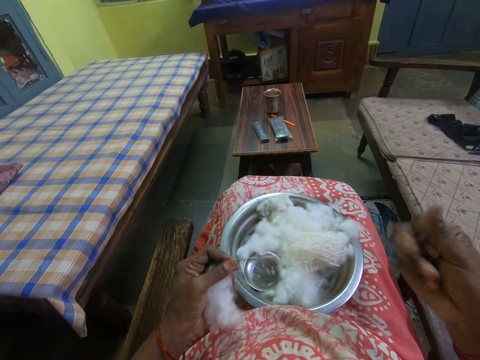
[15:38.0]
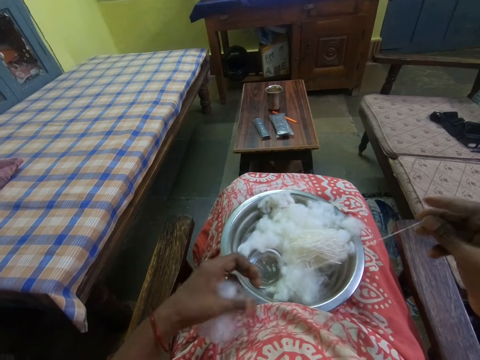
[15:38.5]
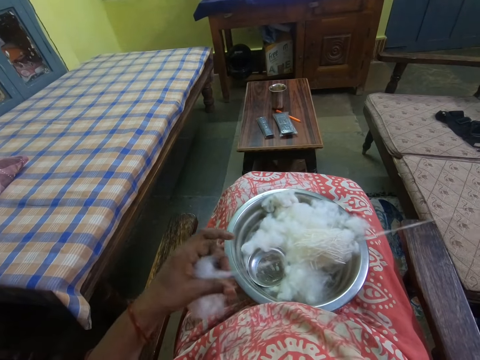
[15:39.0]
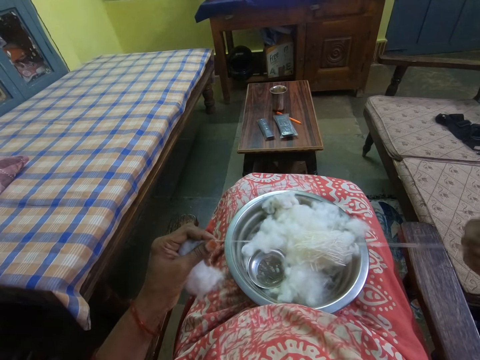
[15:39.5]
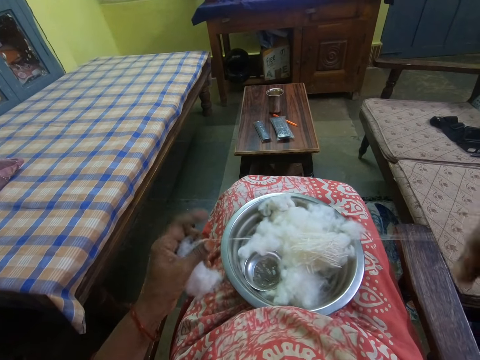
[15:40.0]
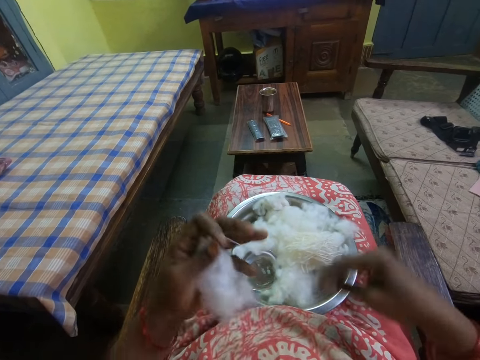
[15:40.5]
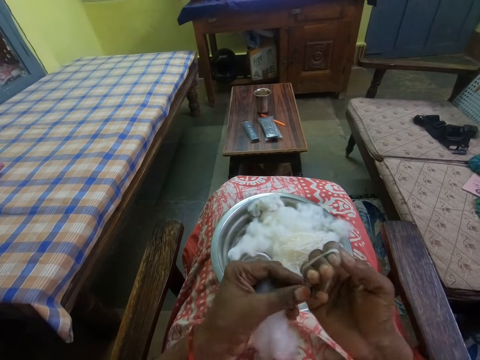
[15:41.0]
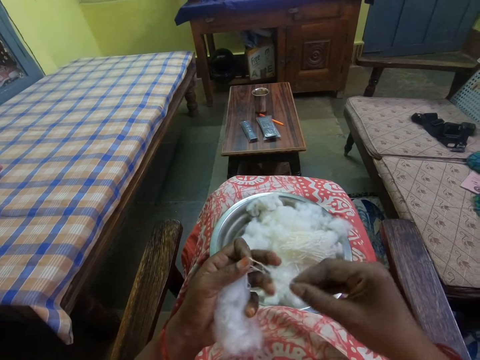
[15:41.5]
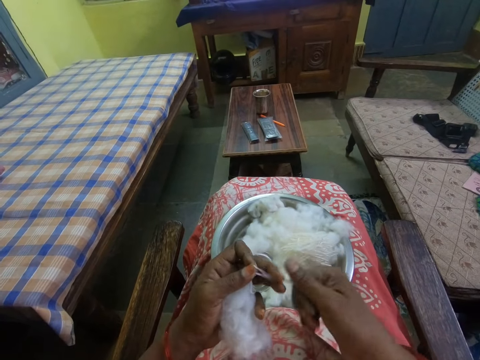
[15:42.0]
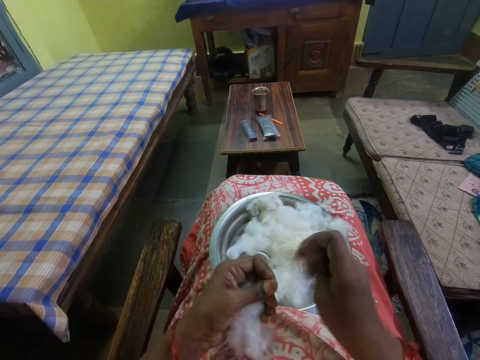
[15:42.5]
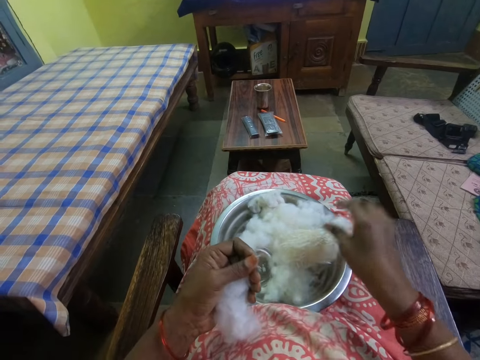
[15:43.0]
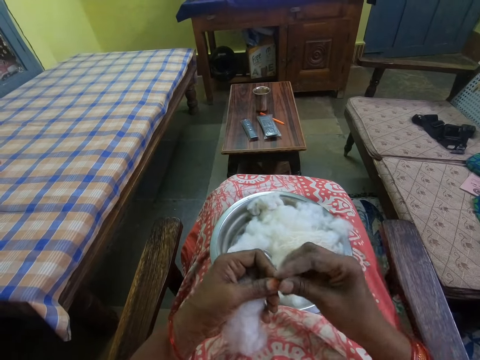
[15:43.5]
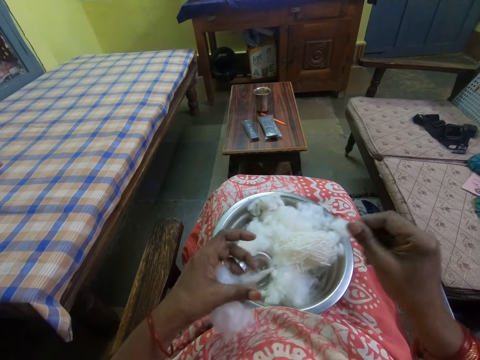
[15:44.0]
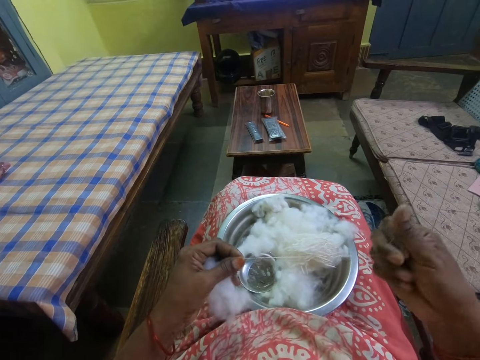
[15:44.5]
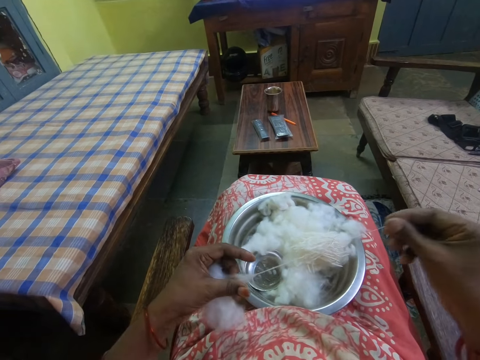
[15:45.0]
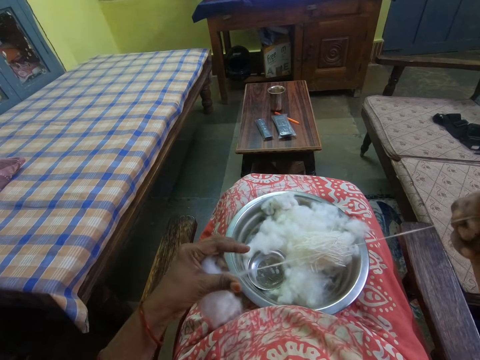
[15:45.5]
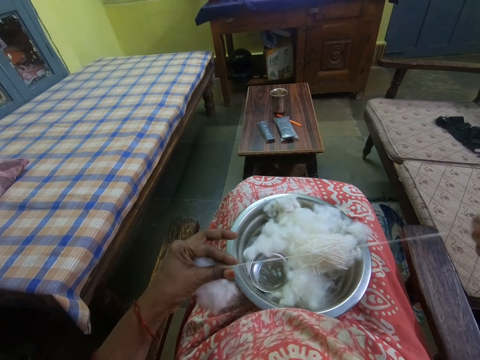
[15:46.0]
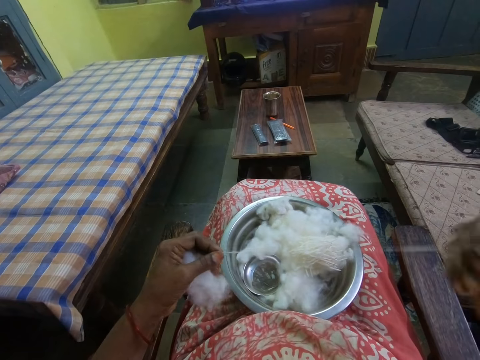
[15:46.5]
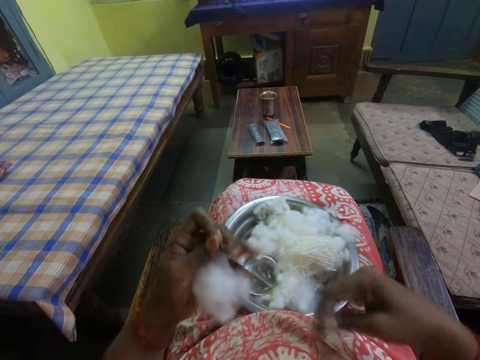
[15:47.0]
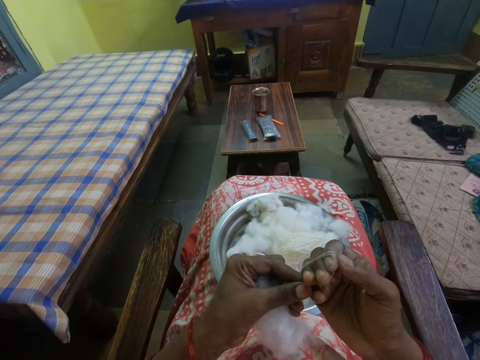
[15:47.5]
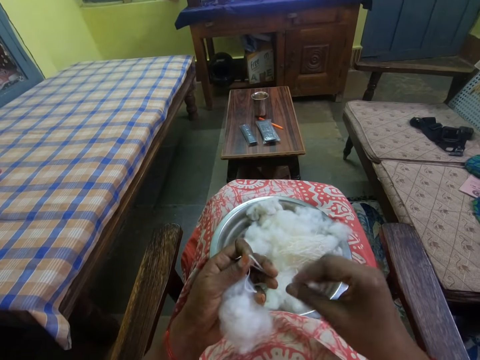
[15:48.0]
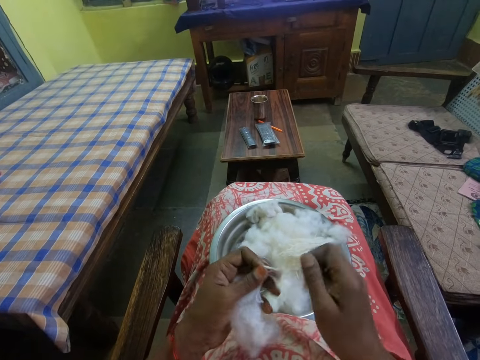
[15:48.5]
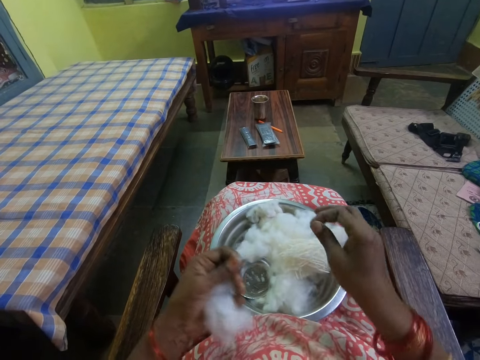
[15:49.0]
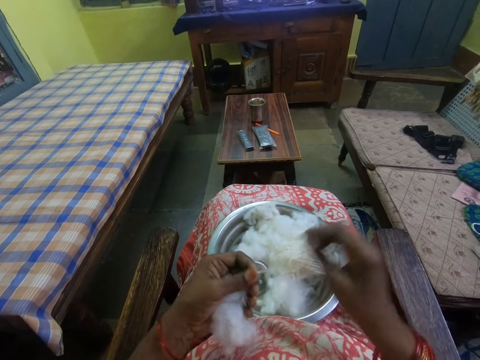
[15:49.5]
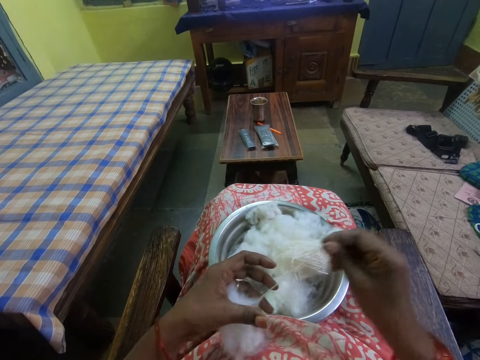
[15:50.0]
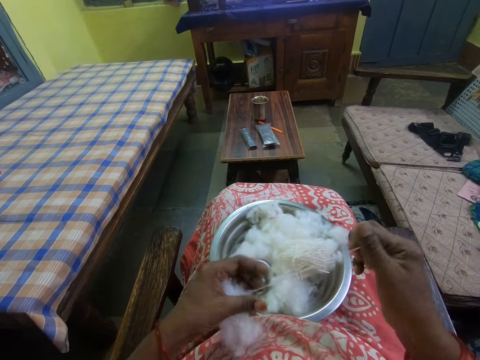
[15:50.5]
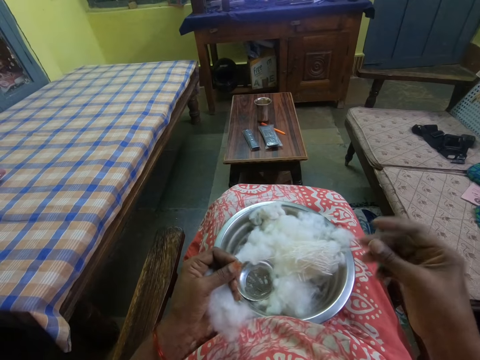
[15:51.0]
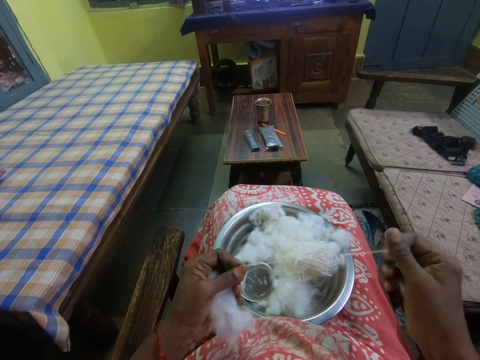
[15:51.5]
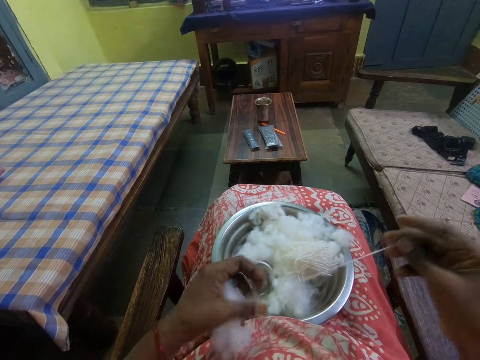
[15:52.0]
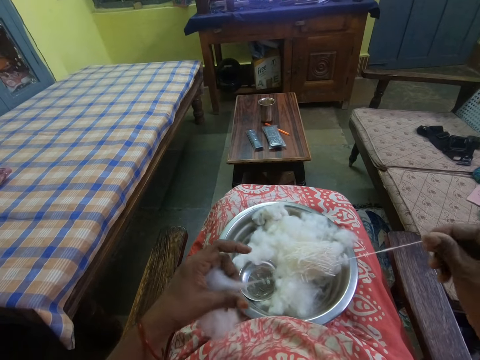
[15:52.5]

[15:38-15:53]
The camera wearer folds the cotton wool strand. They put the cotton wool strand in the tray. They unroll a cotton wool strand from the cotton wool. They fold the cotton wool strand. They put the cotton wool strand in the tray. They unroll a cotton wool strand from the cotton wool.

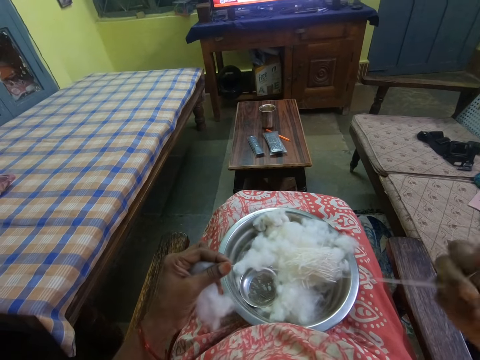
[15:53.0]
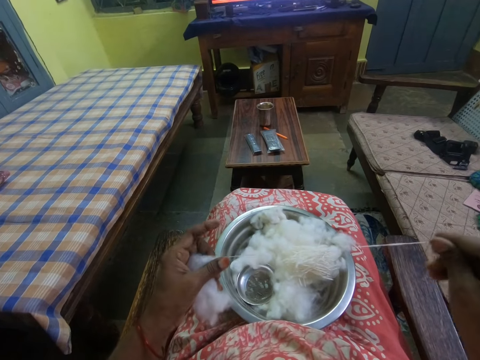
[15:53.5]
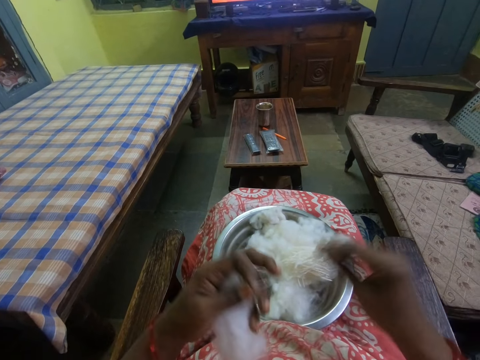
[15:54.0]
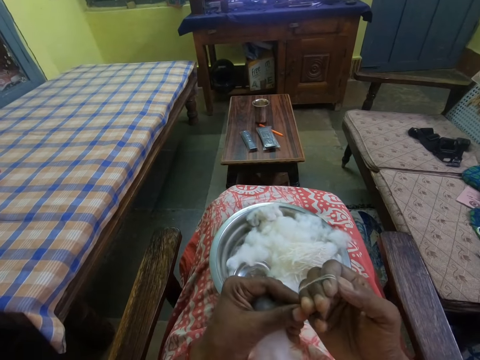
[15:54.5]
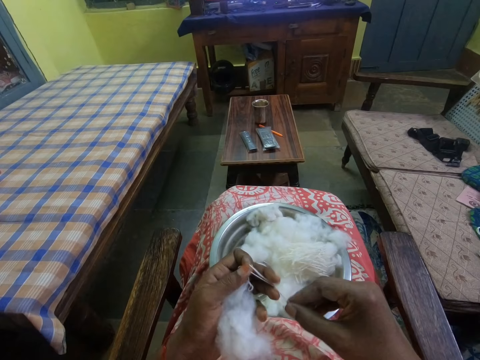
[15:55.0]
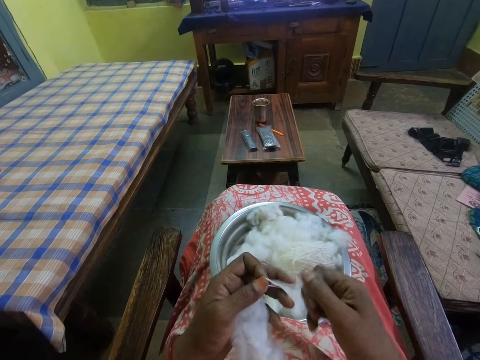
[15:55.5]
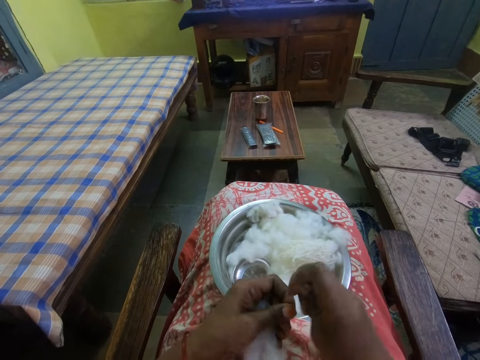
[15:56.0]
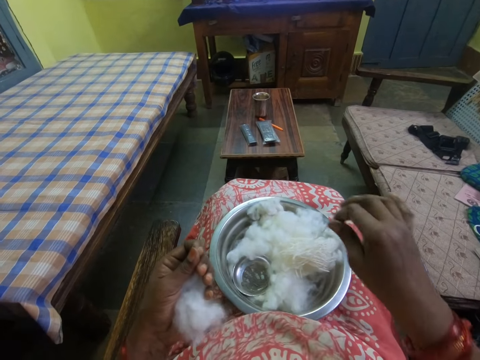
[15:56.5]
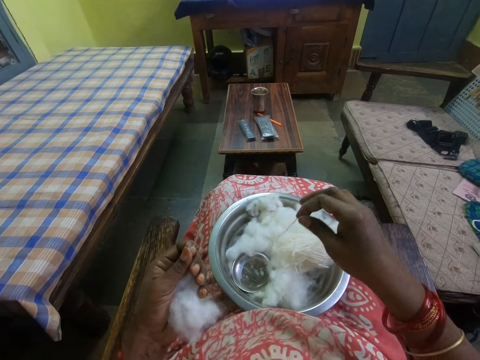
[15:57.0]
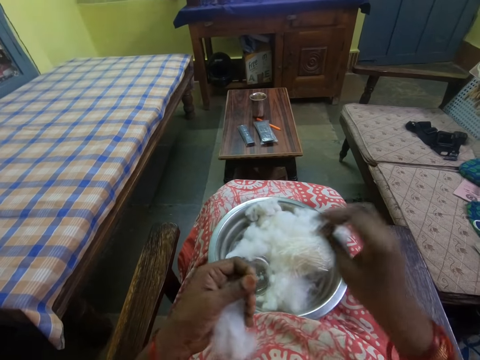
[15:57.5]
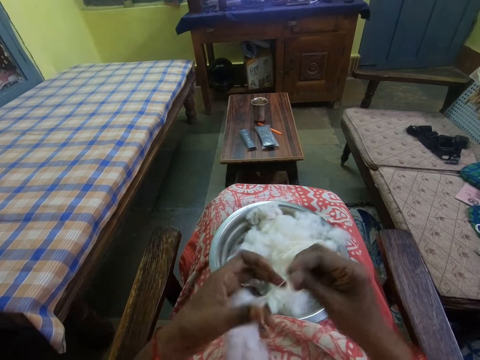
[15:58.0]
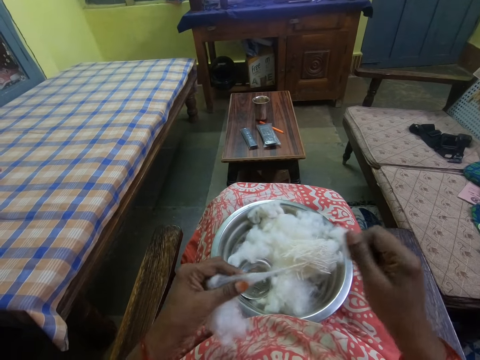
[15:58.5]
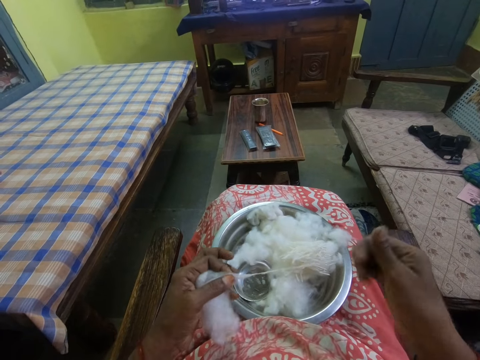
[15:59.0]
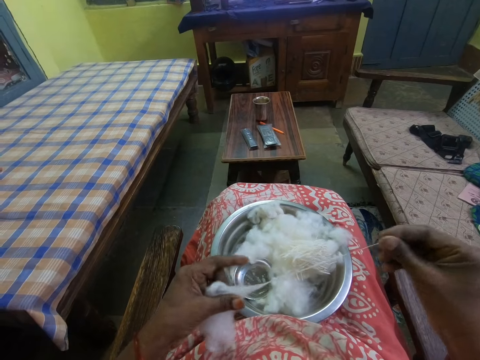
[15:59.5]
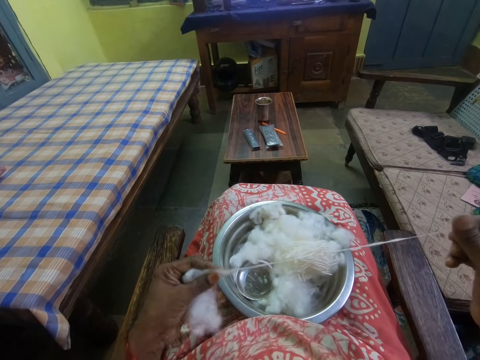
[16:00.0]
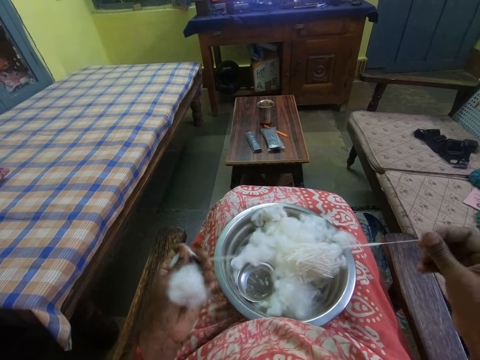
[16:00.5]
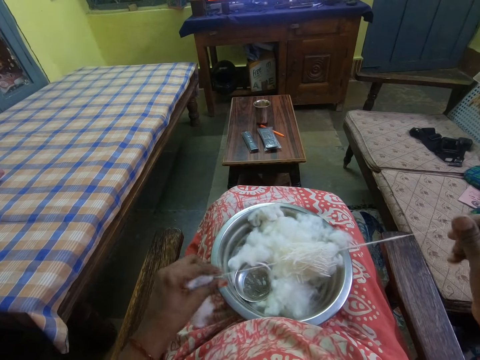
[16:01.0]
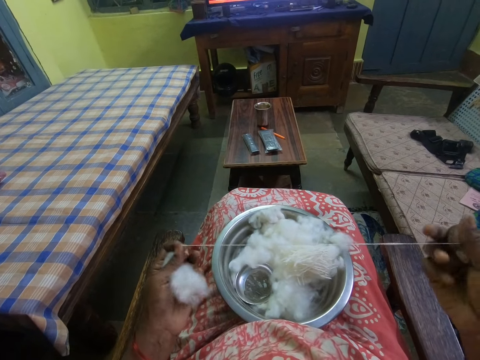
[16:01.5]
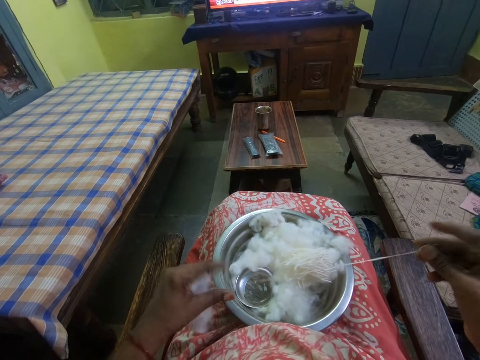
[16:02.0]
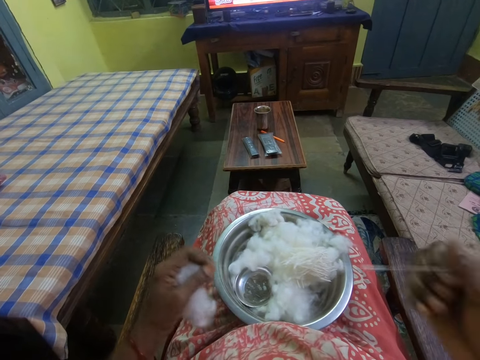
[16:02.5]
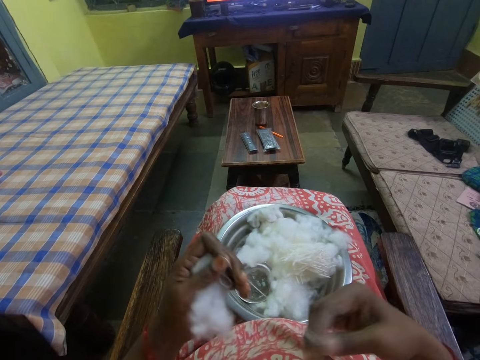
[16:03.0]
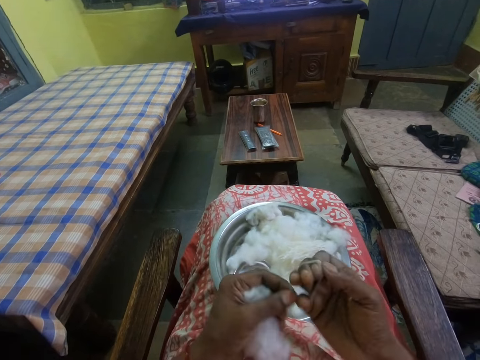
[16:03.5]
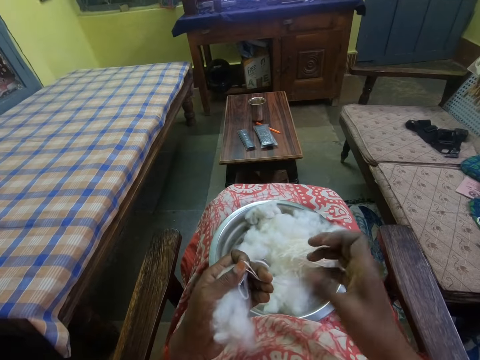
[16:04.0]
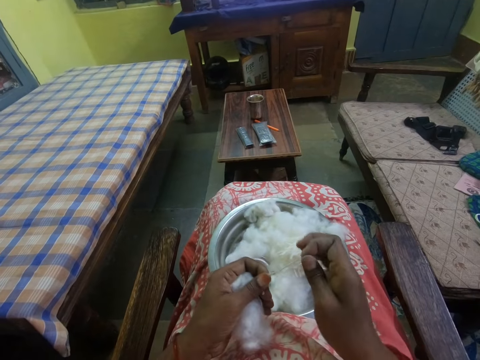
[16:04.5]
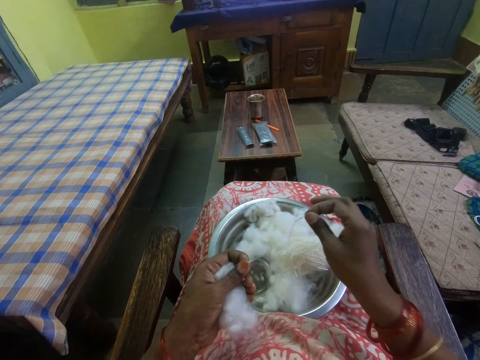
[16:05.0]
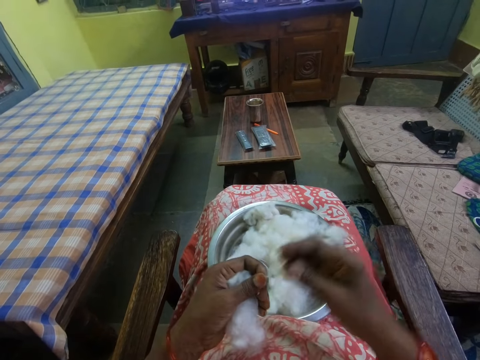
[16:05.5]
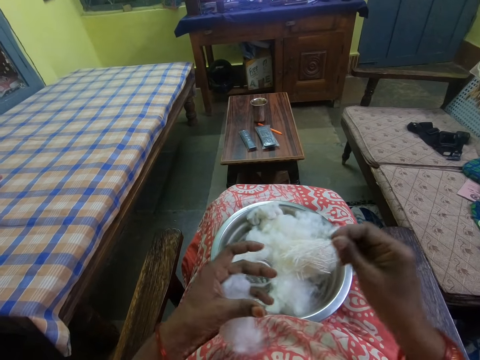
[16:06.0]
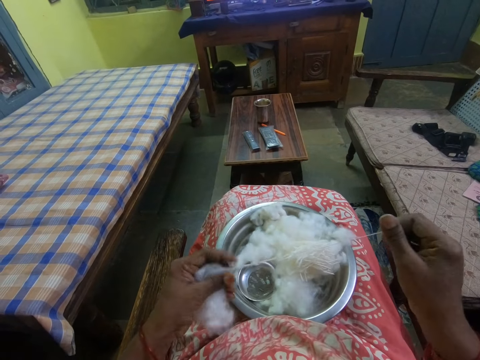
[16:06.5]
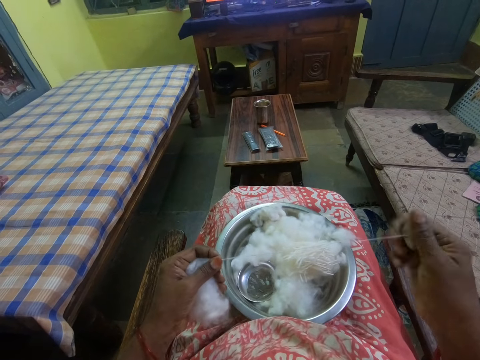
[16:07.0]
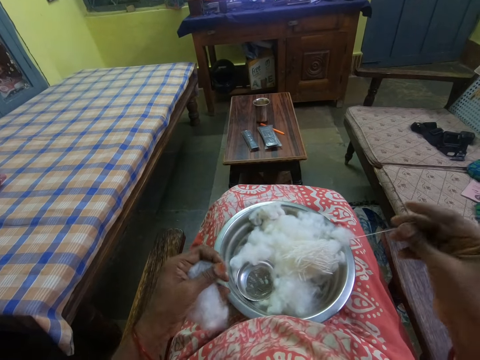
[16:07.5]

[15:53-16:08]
The camera wearer folds the cotton wool strand. They put the cotton wool strand in the tray. They unroll a cotton wool strand from the cotton wool. They fold the cotton wool strand. They put the cotton wool strand in the tray. They unroll a cotton wool strand from the cotton wool.
